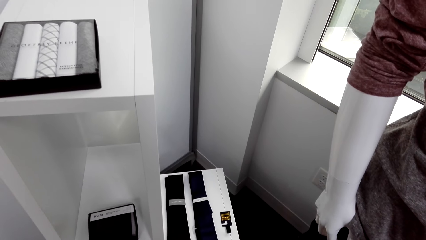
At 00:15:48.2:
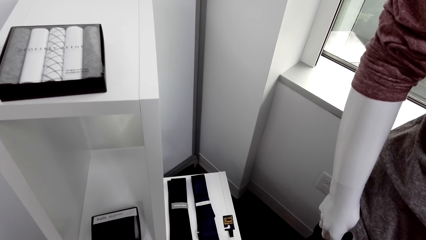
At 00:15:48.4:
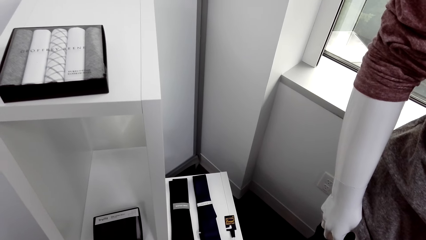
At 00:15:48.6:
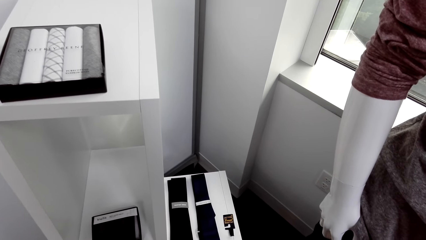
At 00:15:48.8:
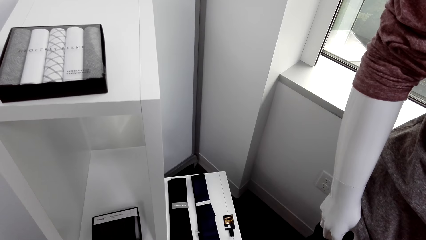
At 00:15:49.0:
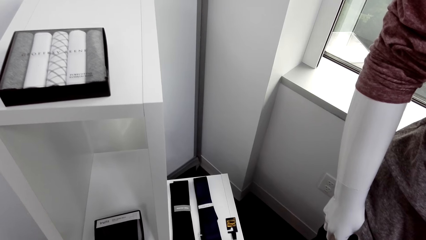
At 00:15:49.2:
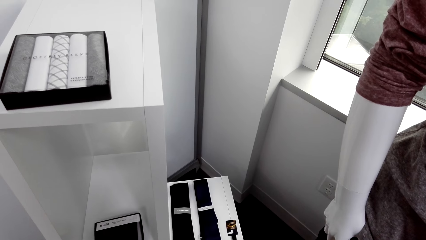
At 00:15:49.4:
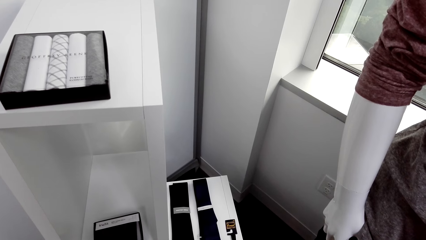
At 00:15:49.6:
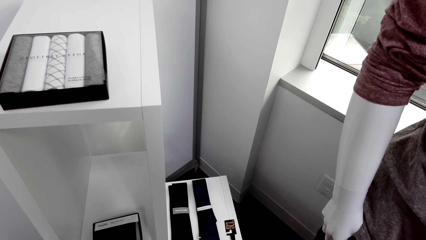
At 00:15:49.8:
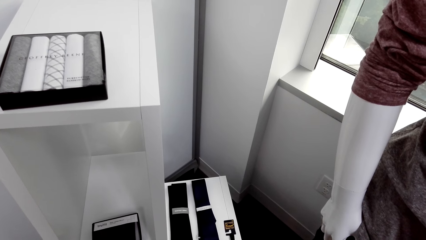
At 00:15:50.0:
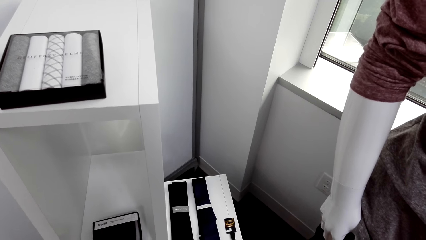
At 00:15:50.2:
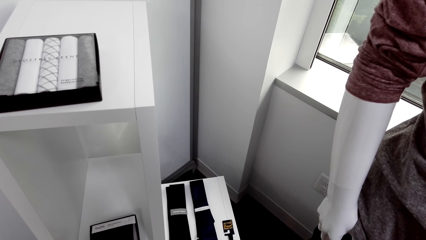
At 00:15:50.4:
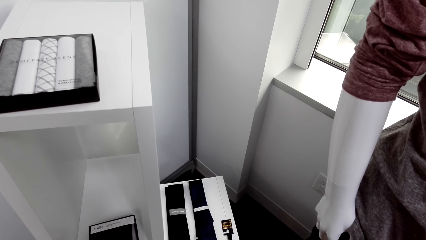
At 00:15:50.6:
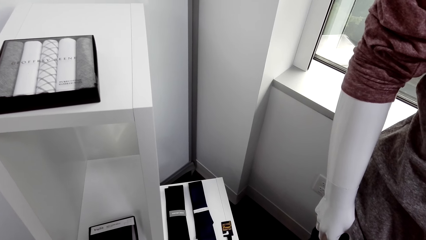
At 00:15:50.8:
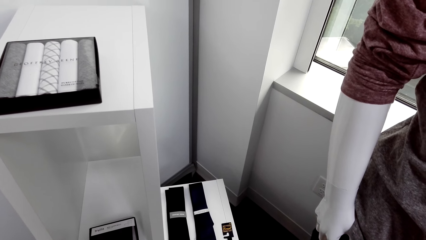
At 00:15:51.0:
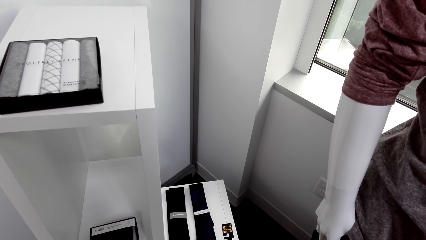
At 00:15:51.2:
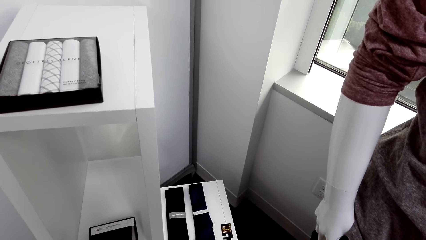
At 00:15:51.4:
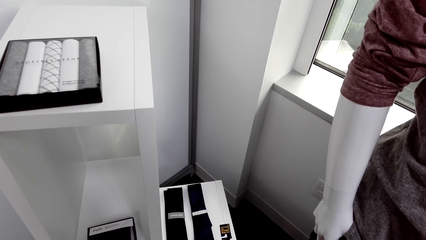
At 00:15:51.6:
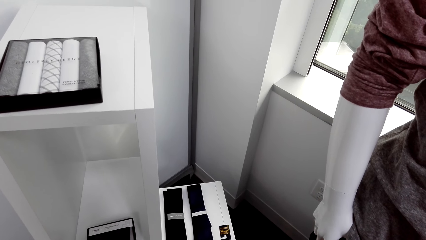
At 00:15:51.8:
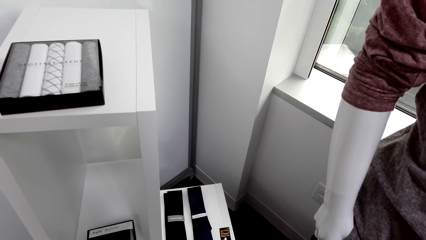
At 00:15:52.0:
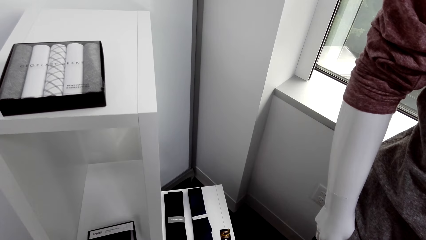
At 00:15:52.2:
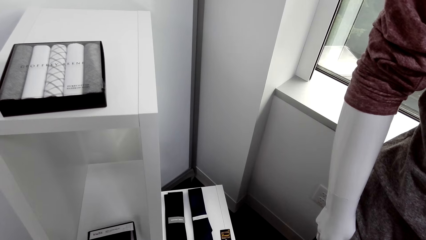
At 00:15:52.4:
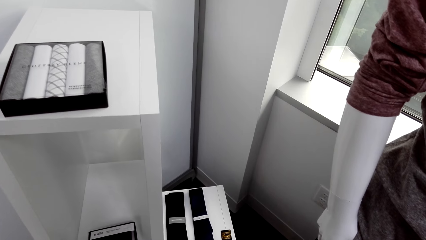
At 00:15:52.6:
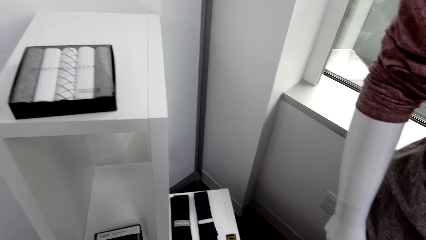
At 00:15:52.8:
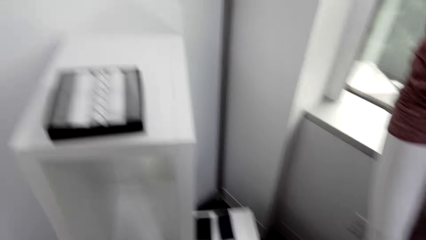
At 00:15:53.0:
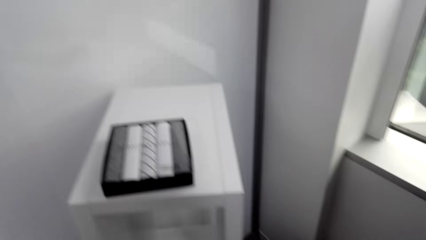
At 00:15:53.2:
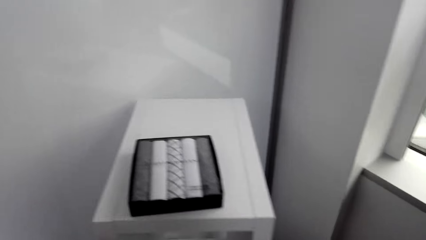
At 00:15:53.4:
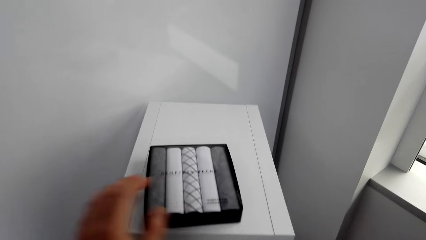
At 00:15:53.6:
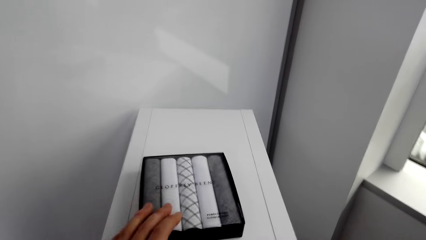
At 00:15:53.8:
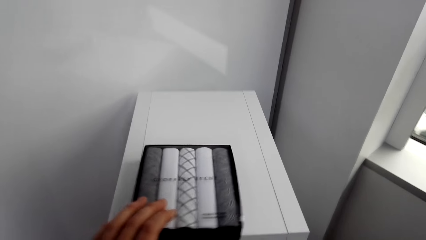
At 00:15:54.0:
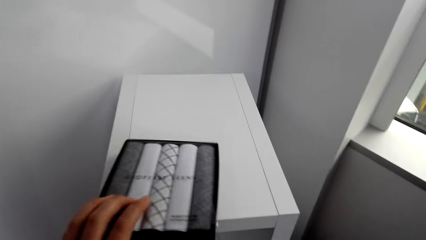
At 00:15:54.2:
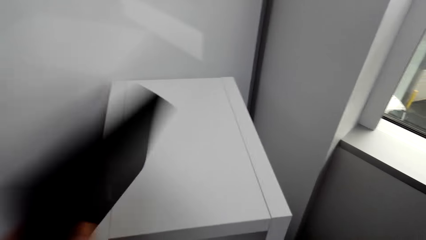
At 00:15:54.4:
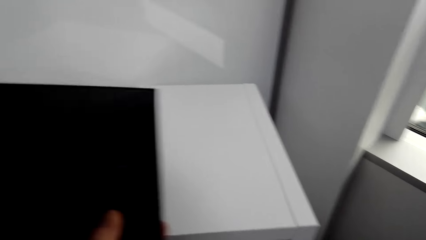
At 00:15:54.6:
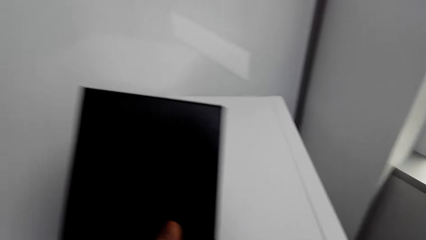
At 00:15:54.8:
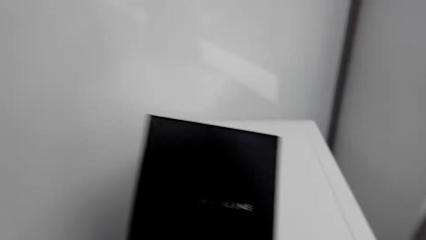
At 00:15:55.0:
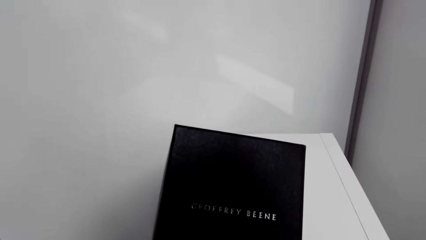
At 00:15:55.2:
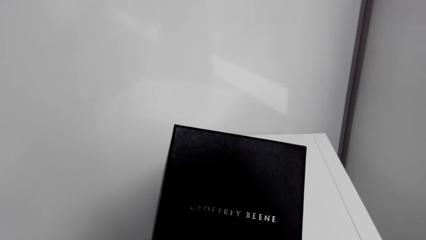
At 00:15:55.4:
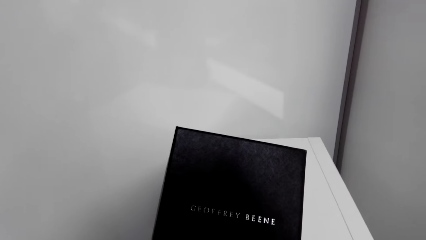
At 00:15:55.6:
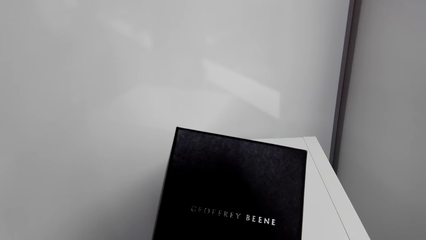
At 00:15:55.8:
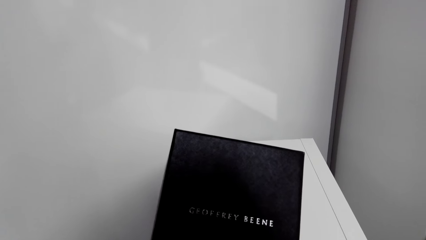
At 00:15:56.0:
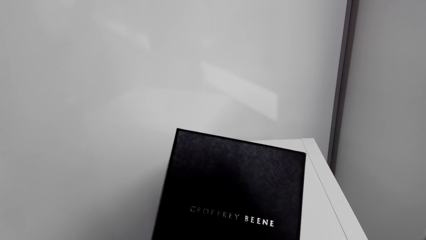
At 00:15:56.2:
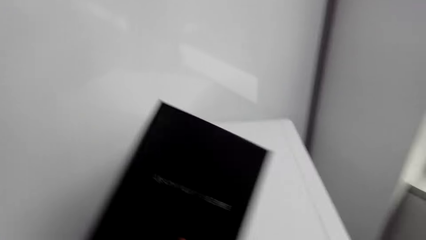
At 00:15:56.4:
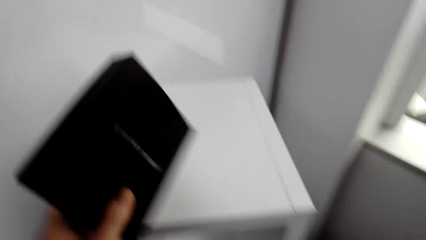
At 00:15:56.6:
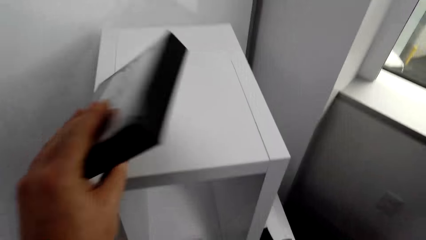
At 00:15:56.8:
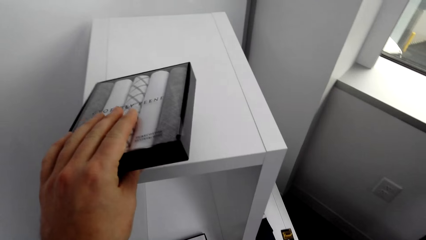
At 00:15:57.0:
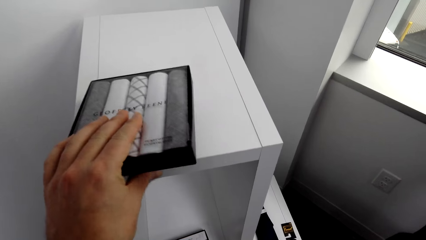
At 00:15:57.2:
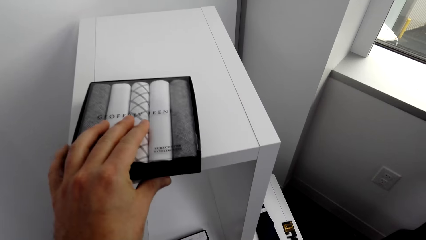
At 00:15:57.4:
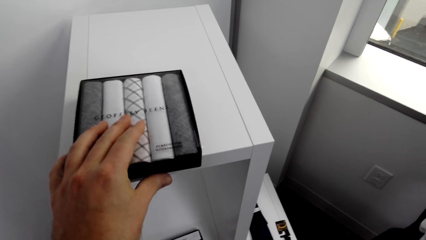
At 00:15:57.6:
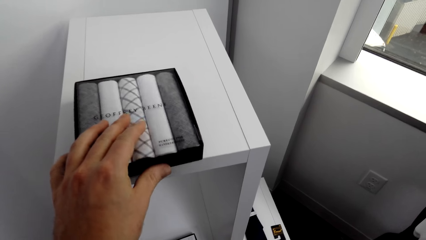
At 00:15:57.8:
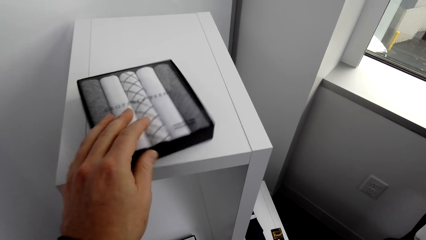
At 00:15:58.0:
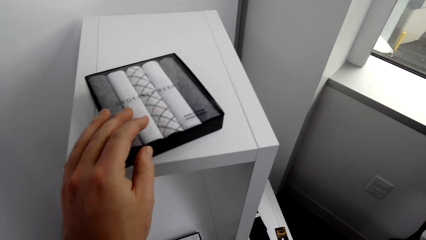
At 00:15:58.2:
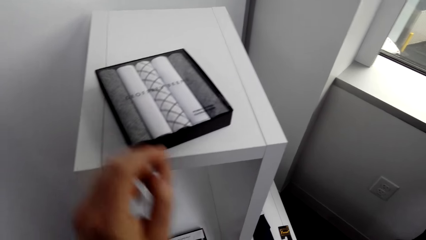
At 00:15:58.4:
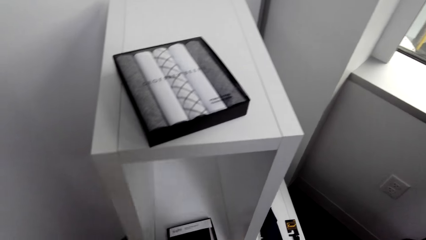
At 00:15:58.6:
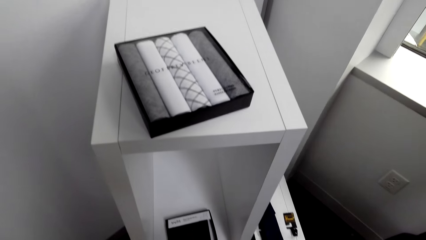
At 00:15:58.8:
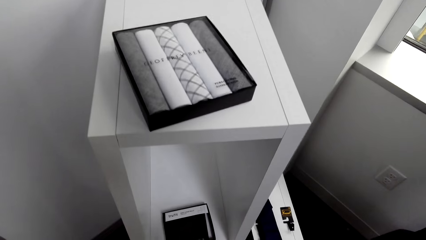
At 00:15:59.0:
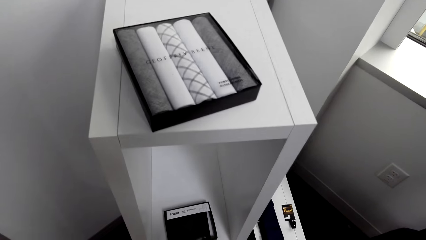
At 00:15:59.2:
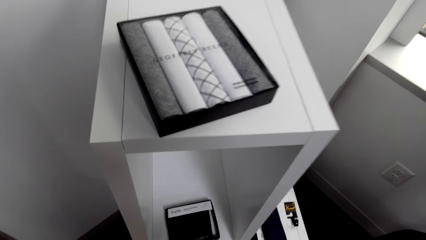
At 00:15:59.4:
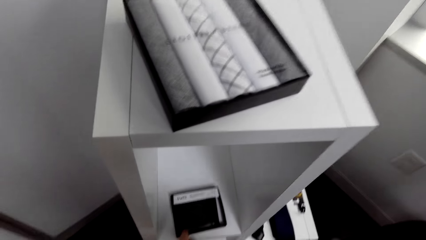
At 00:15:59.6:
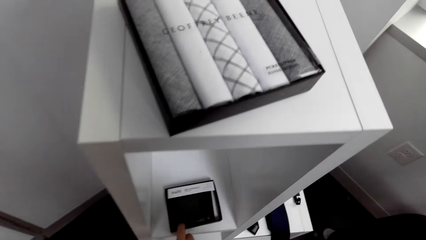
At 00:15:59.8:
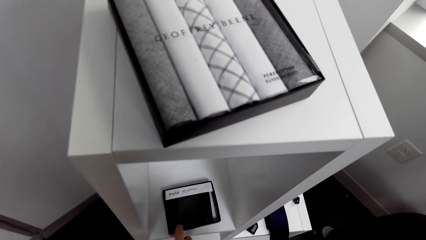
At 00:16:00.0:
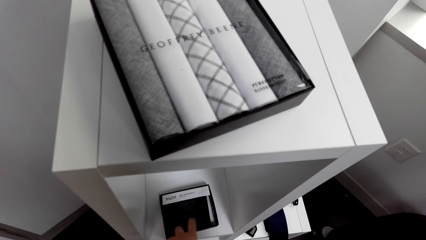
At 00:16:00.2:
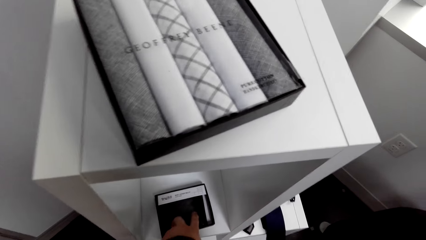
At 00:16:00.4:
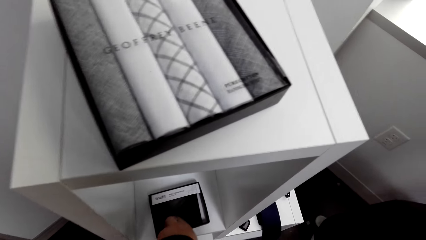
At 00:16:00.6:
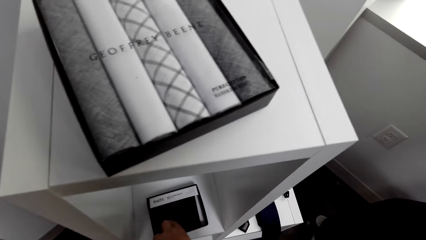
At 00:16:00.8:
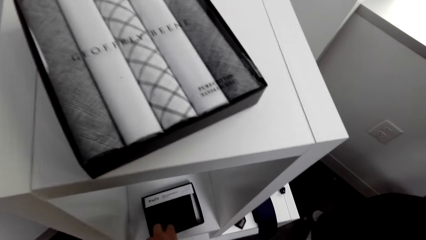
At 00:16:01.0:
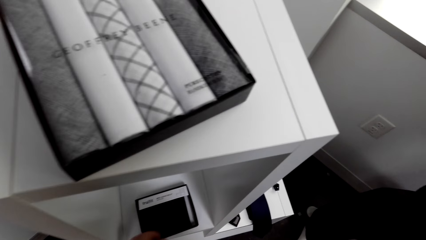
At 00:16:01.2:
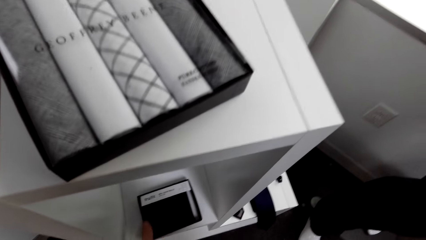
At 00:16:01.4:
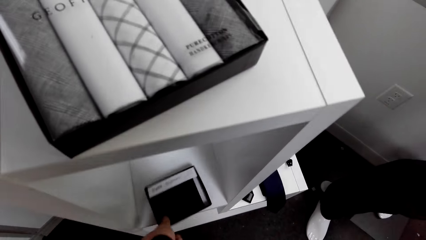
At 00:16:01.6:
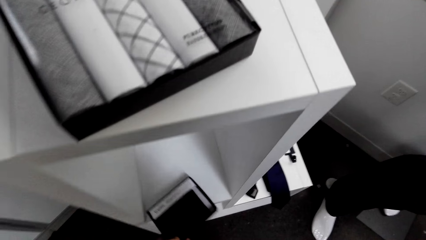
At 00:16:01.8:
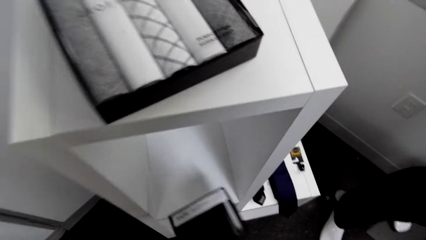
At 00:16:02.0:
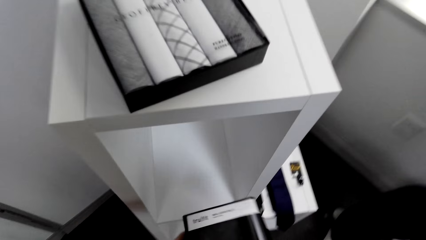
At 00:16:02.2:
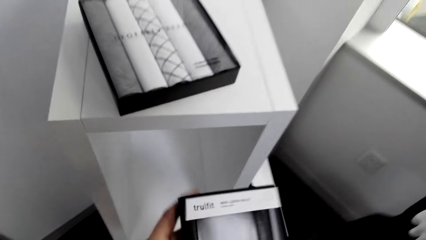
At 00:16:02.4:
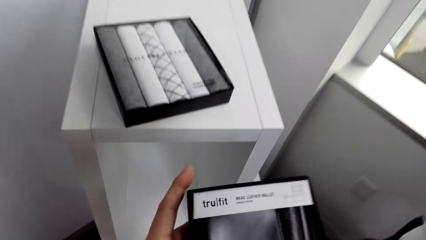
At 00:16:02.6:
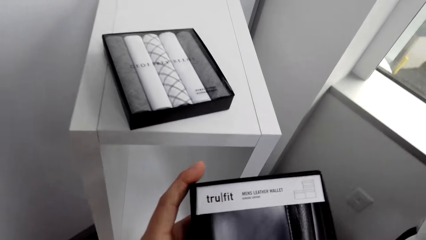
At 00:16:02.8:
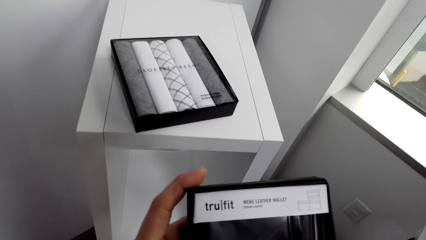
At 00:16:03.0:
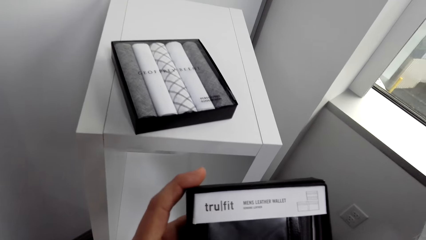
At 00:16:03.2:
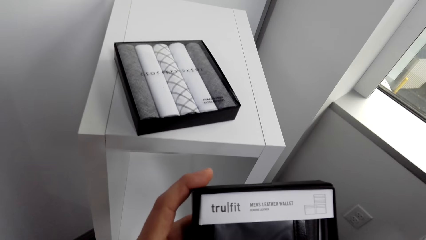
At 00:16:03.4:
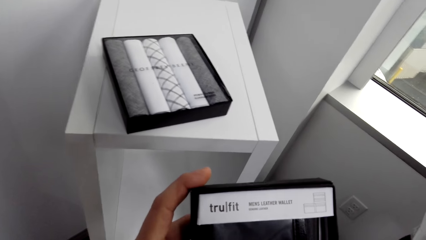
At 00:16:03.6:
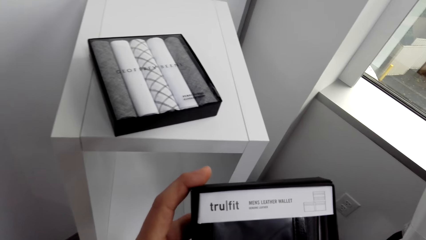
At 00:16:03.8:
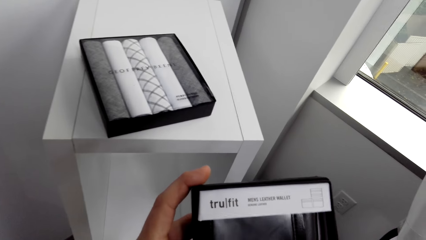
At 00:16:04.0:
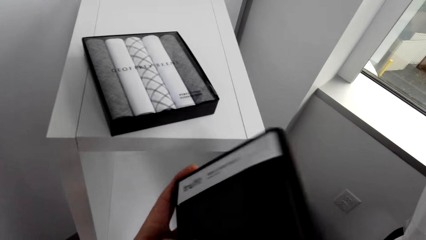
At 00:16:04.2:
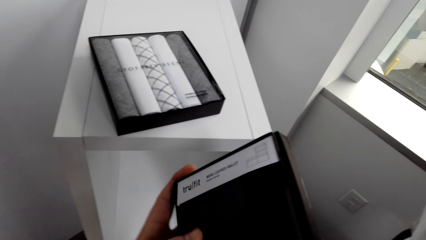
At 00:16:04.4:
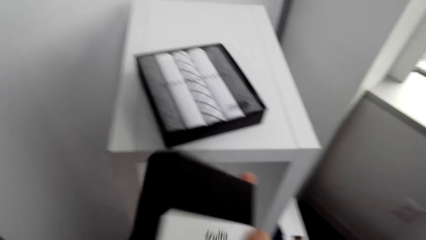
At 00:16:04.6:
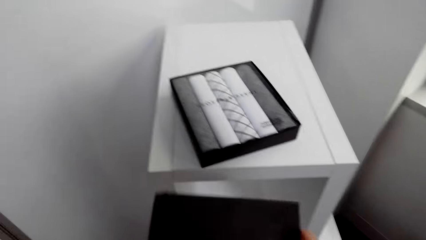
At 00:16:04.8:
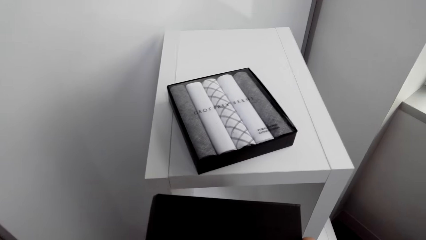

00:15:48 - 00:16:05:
The camera wearer looks at something. They pick a ties pack from the cabinet stand in the room and stare at the pack round. They touch a box of something. They drop the pack back to the stand. They turn the box of something. They pick another pack from the stand and stare round at the pack.
